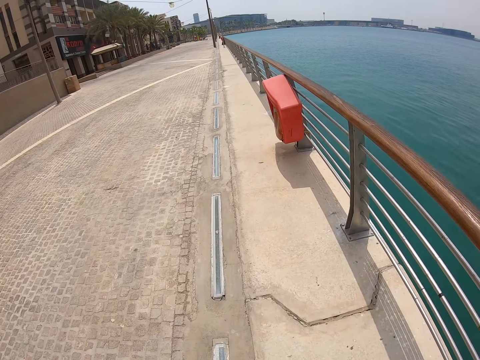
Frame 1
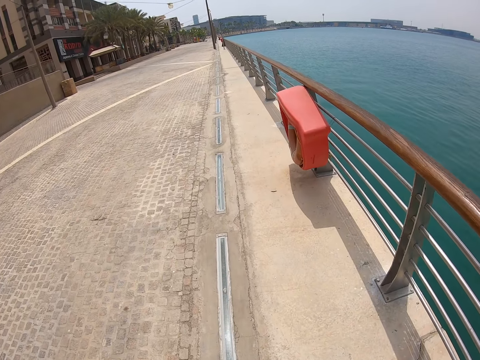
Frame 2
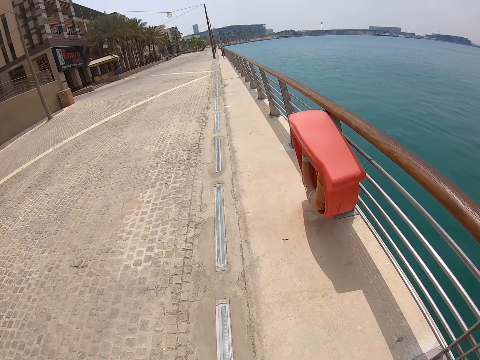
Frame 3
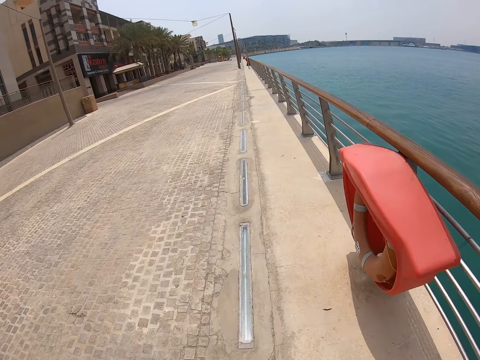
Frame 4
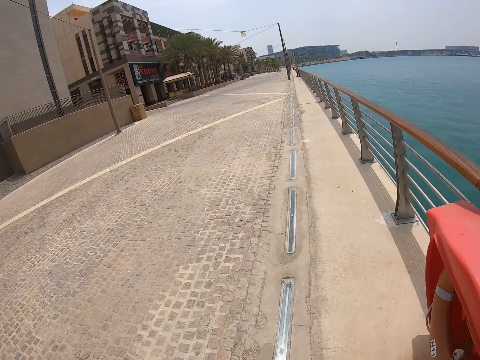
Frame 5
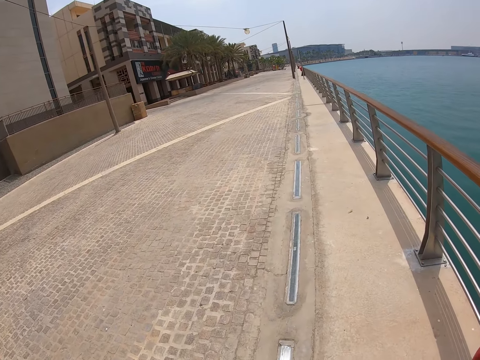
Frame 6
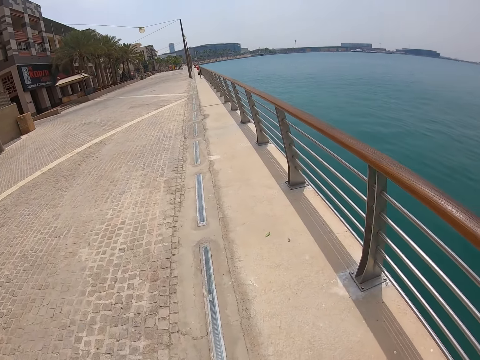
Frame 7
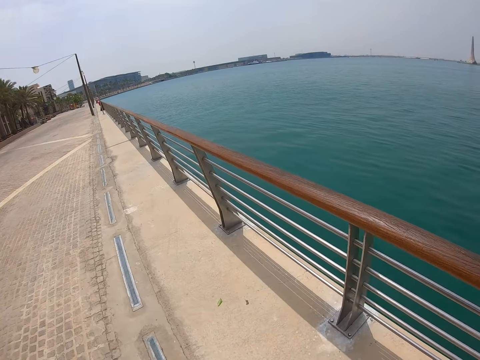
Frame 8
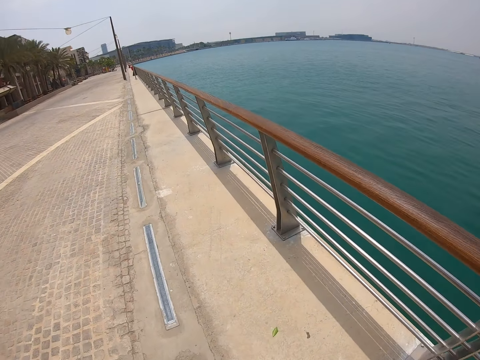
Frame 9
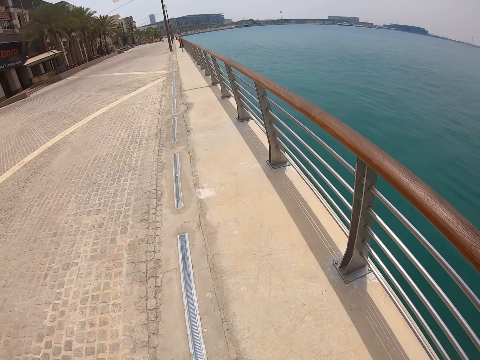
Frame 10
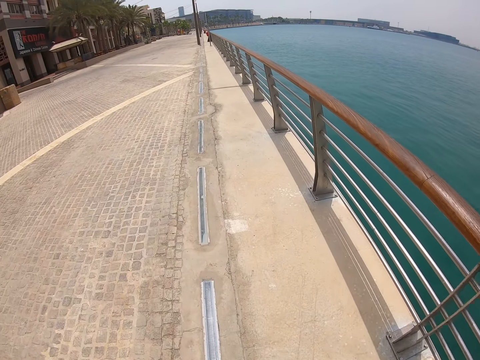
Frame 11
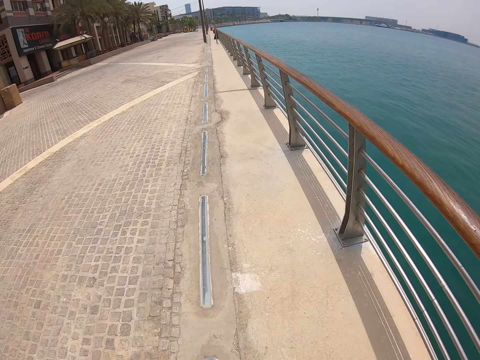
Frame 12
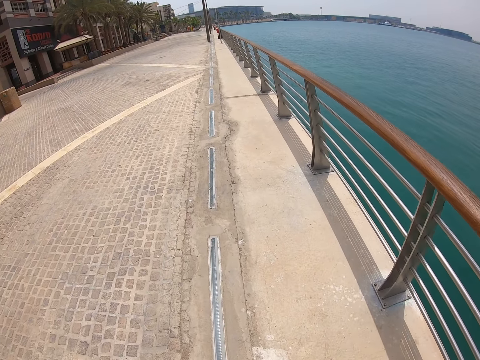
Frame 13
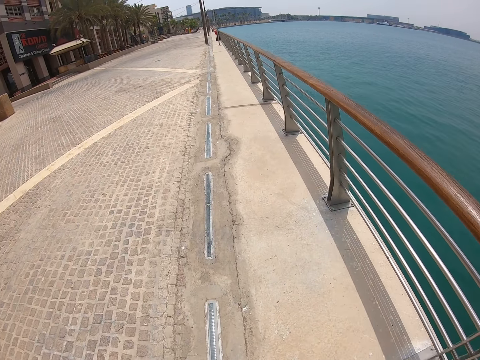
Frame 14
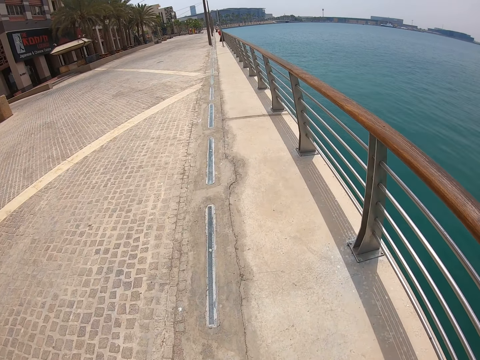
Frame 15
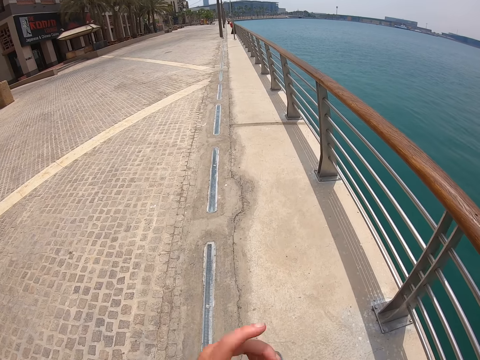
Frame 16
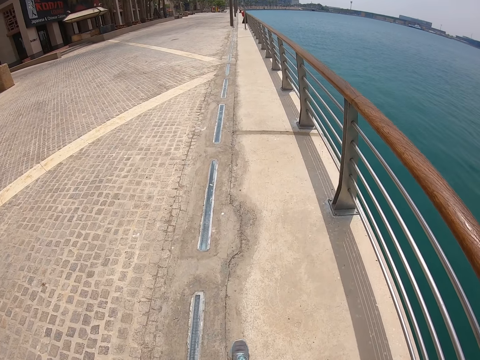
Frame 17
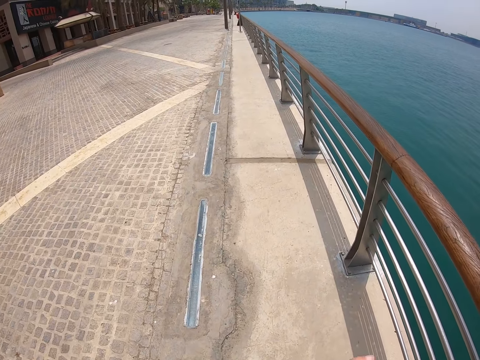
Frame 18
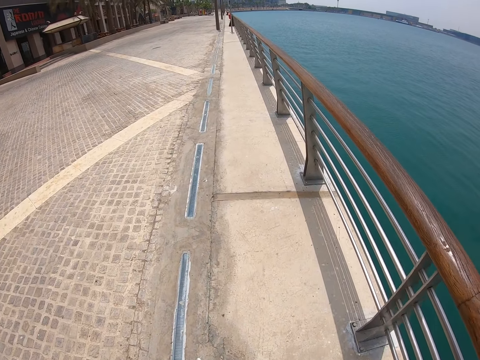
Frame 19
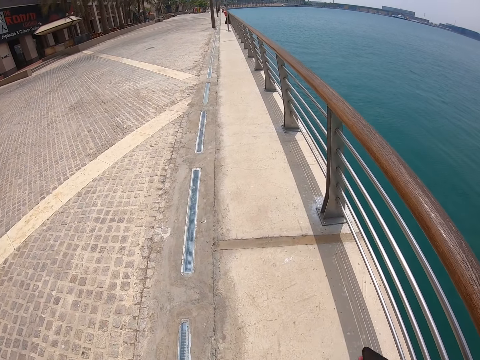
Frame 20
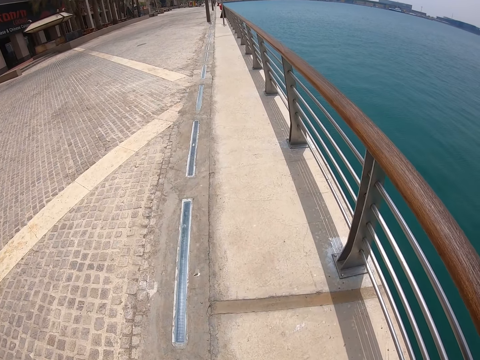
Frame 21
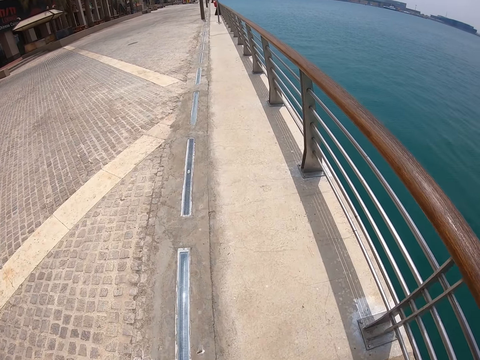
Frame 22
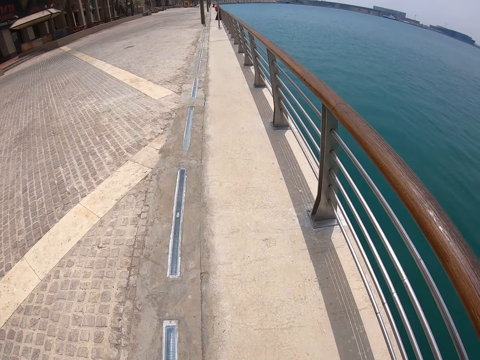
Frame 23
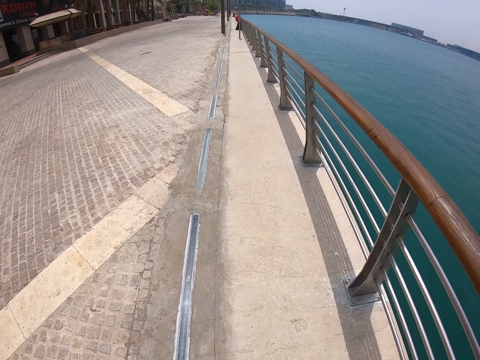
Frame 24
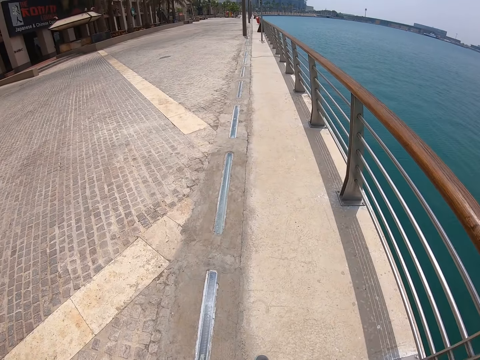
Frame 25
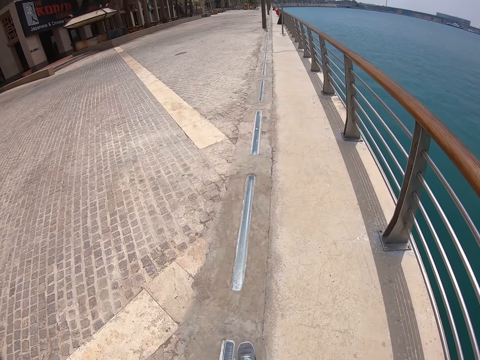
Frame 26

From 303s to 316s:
The camera wearer swings the right hand with the phone. They walk along the railing. They swing the left arm up. They walk along the railing. They swing the left arm down. They swing both hands up. They walk along the railing.

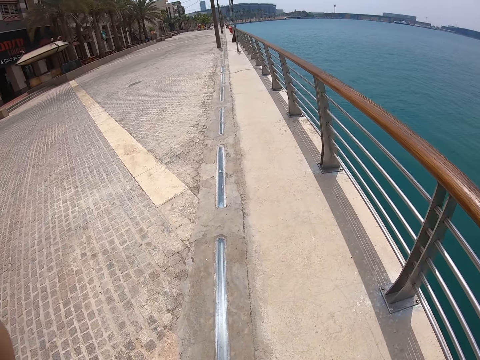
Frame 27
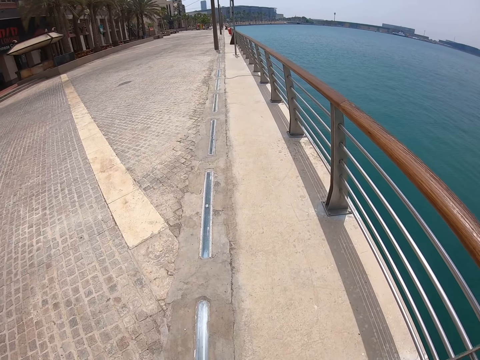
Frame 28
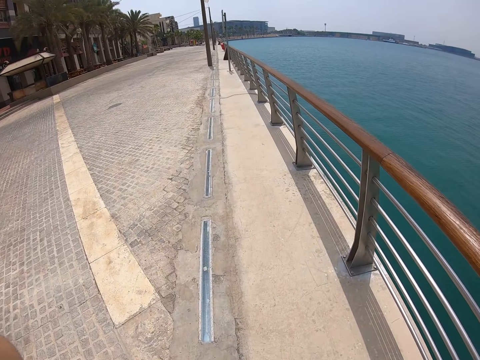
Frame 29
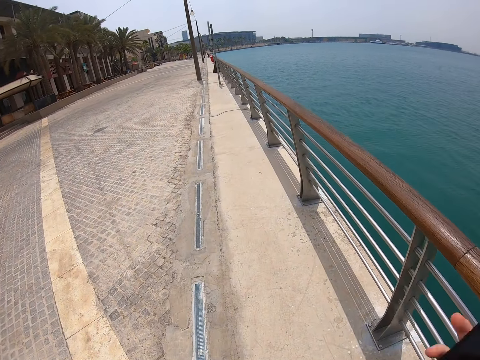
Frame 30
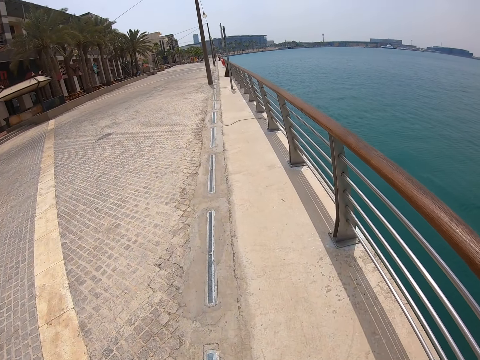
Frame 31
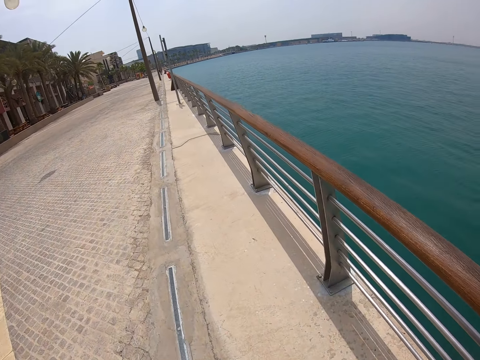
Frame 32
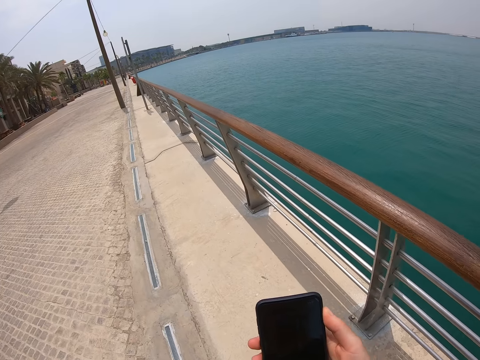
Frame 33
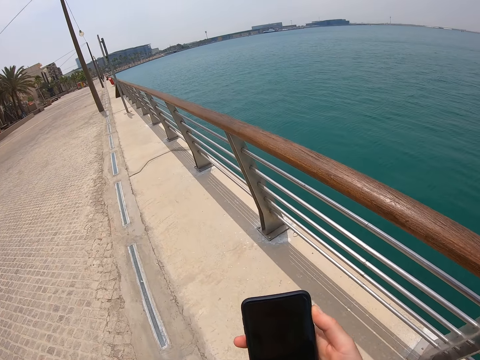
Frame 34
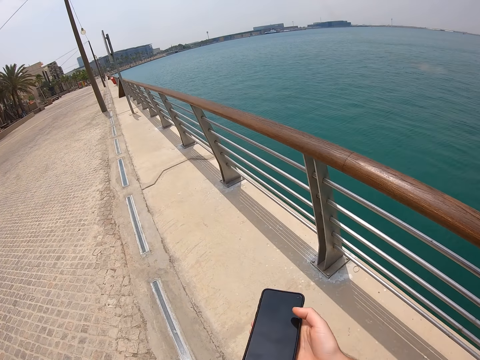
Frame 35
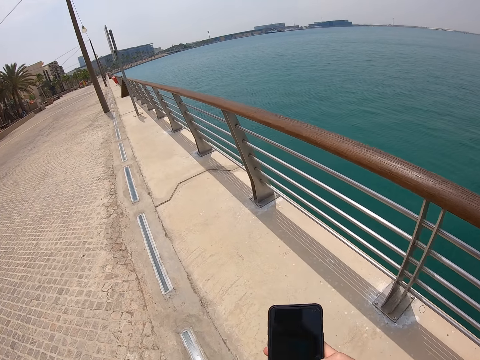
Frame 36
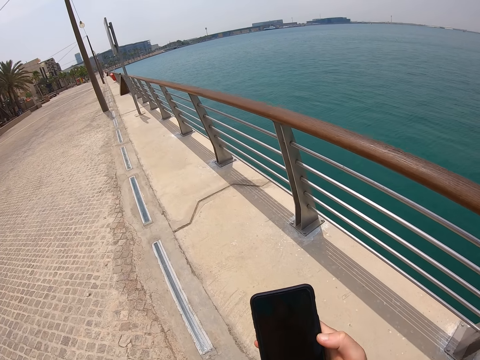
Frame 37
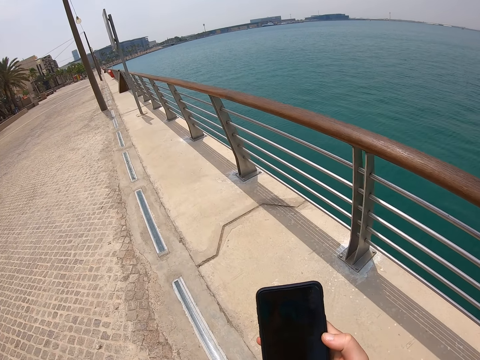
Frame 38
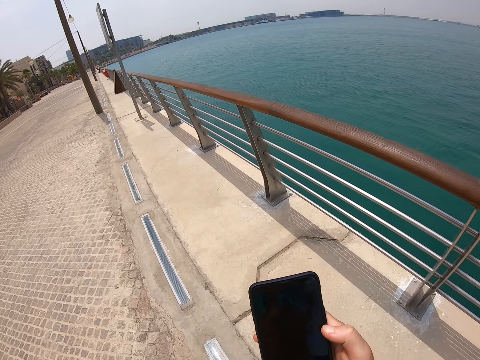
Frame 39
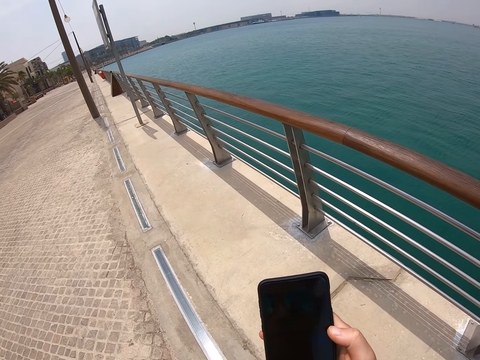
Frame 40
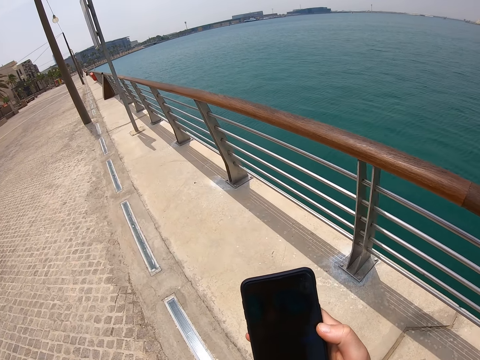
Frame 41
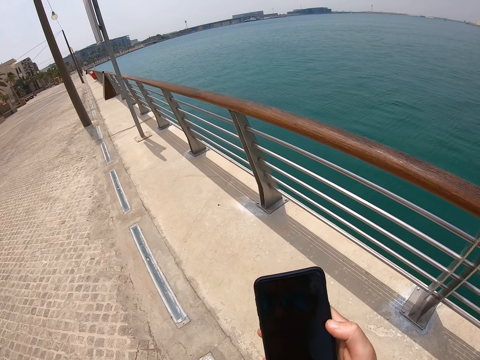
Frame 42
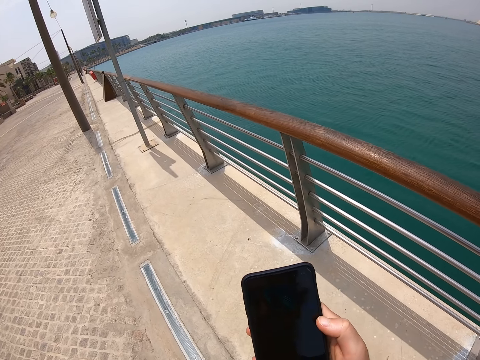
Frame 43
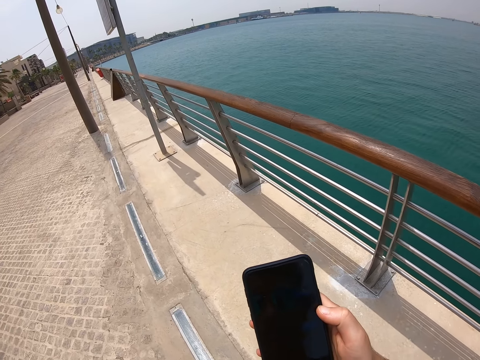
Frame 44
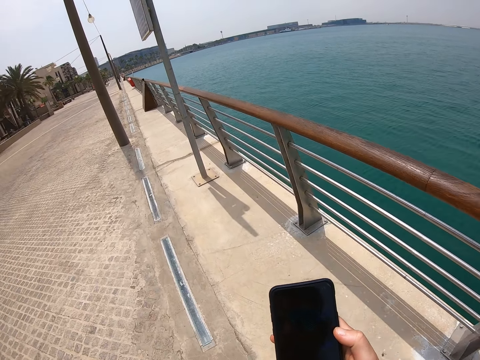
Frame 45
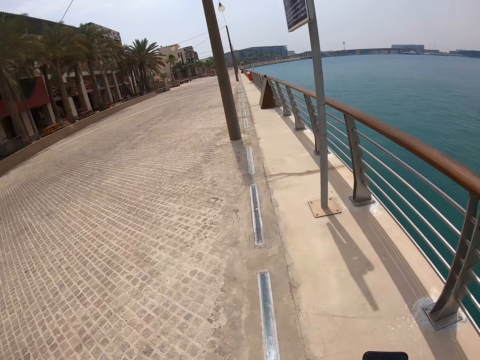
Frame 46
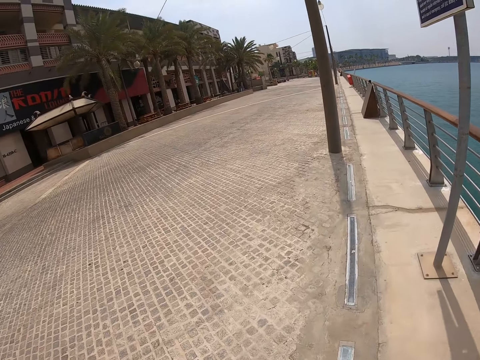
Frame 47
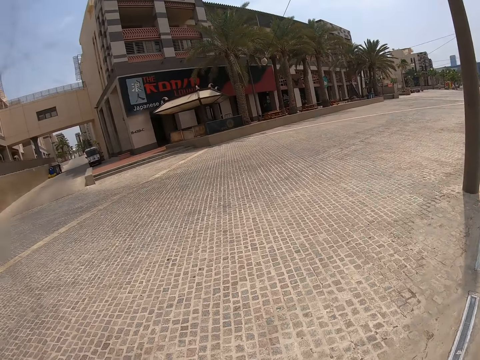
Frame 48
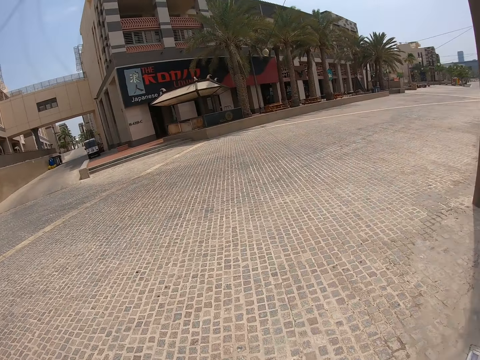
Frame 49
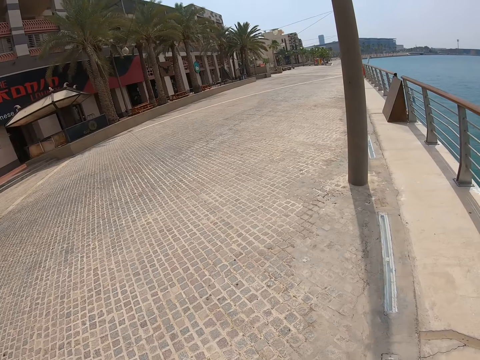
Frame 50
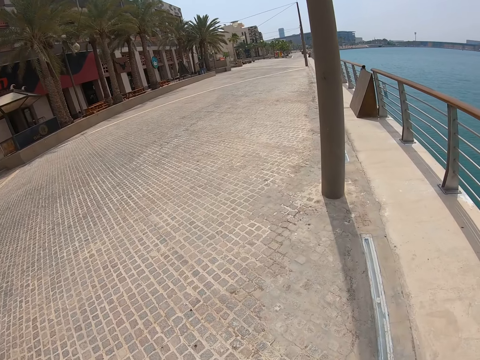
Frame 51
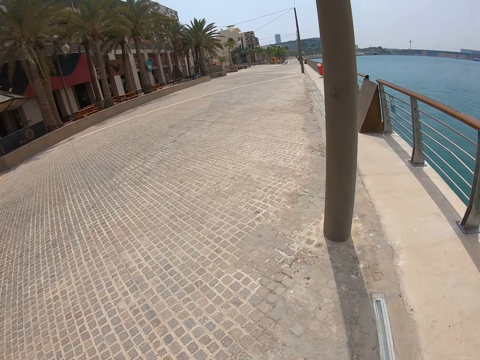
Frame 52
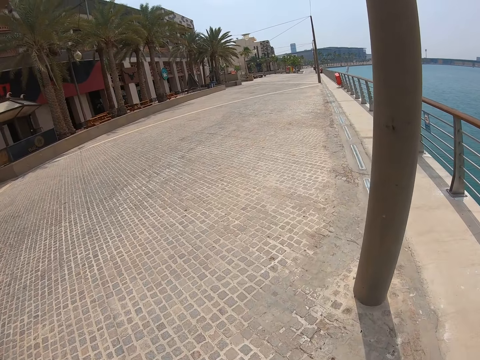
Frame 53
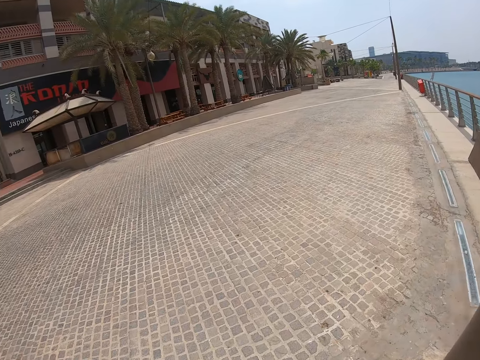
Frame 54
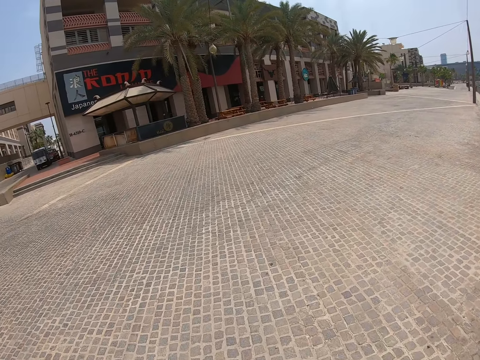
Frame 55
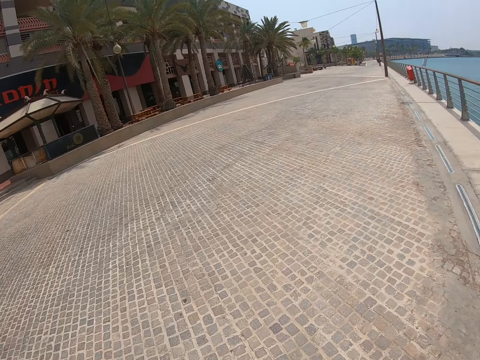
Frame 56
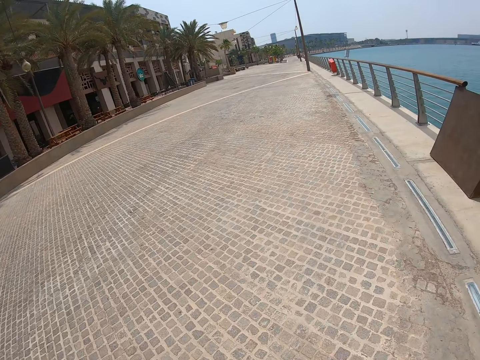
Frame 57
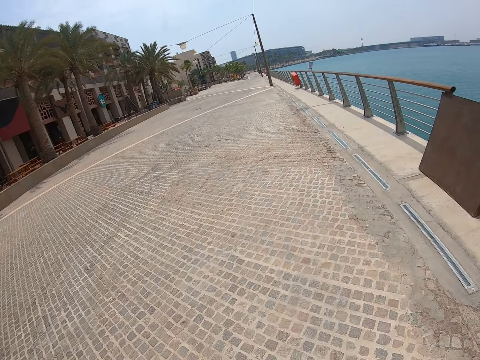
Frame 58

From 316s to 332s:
The camera wearer puts the hand down. They walk along the railing. They hold the phone up. They operate the phone. They walk along the railing. They look at the phone. They put the right hand down. They walk along the railing. They look around. They walk on the road.
